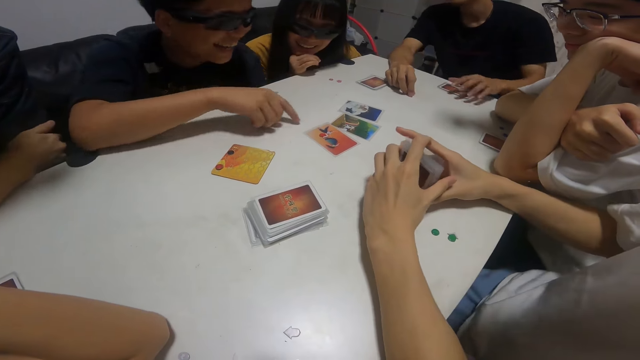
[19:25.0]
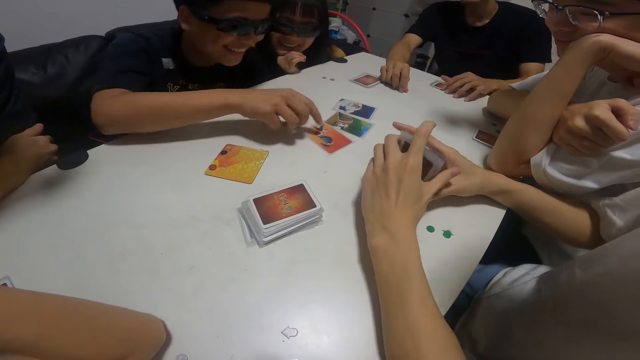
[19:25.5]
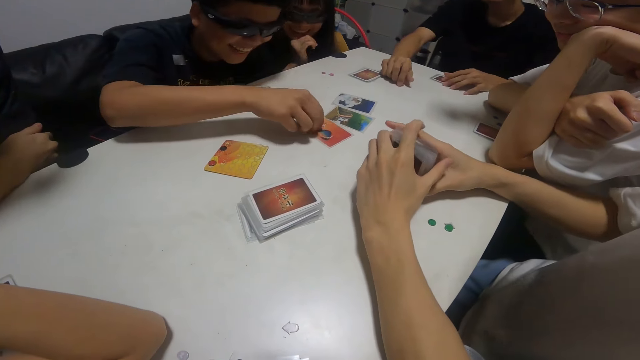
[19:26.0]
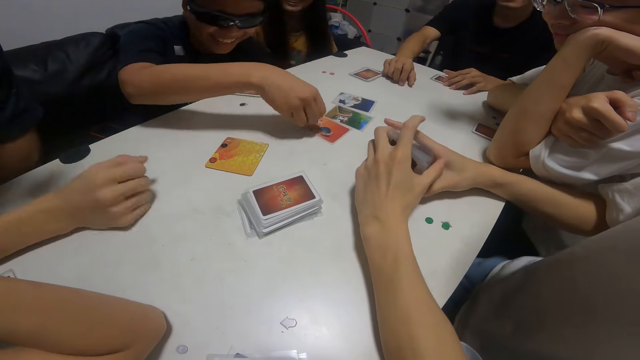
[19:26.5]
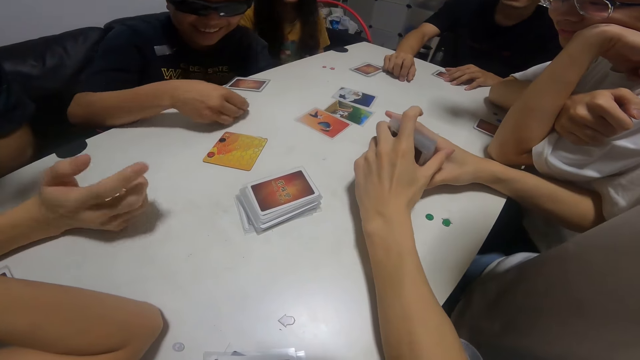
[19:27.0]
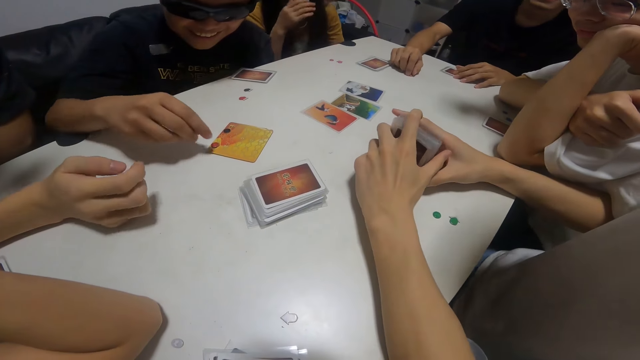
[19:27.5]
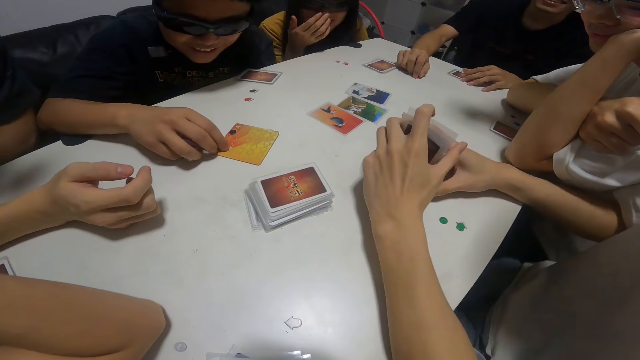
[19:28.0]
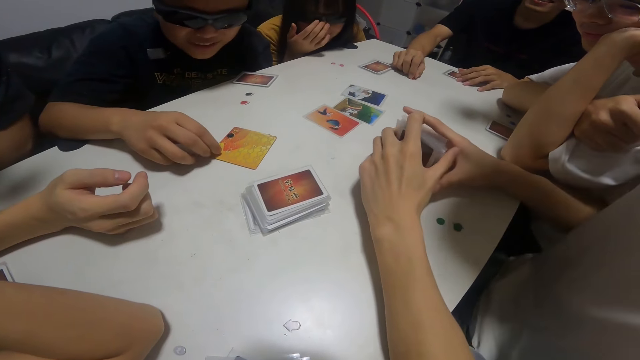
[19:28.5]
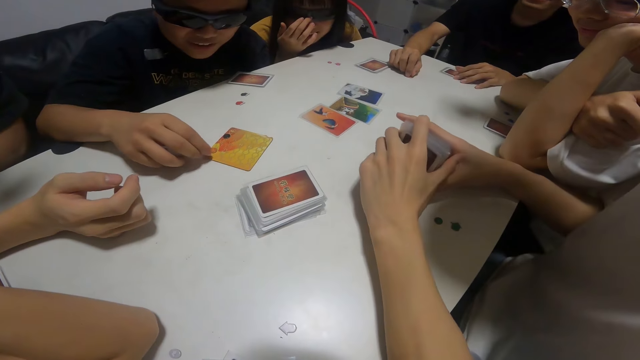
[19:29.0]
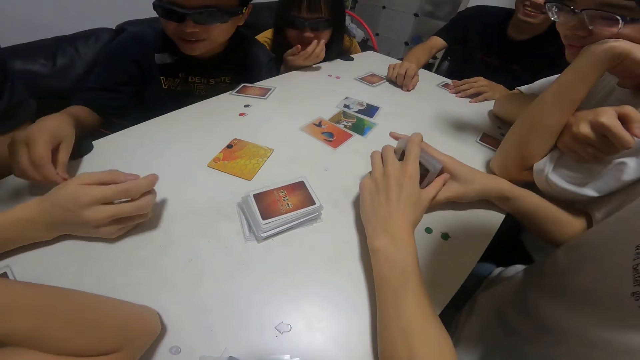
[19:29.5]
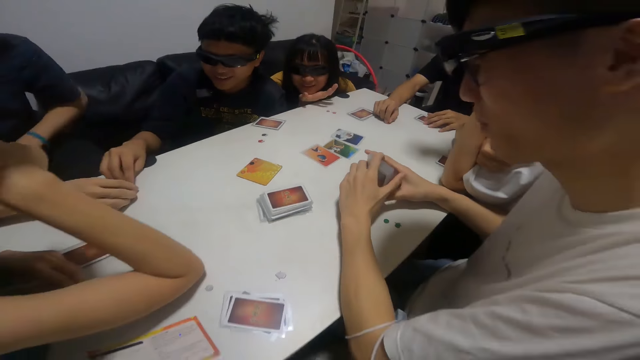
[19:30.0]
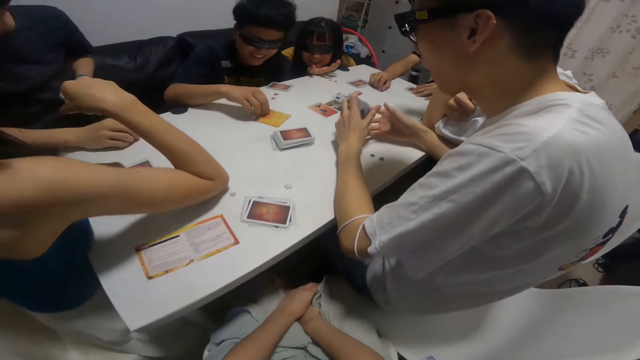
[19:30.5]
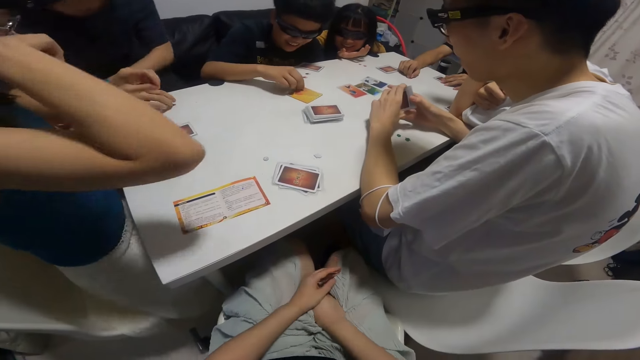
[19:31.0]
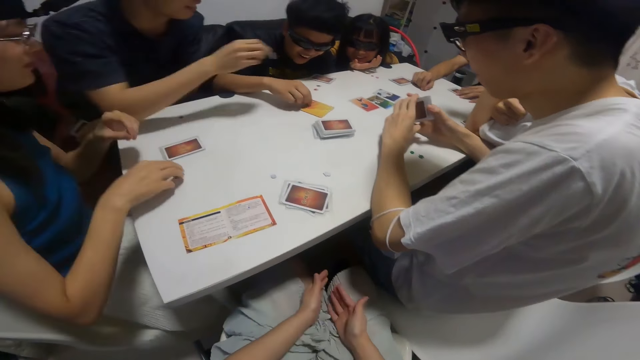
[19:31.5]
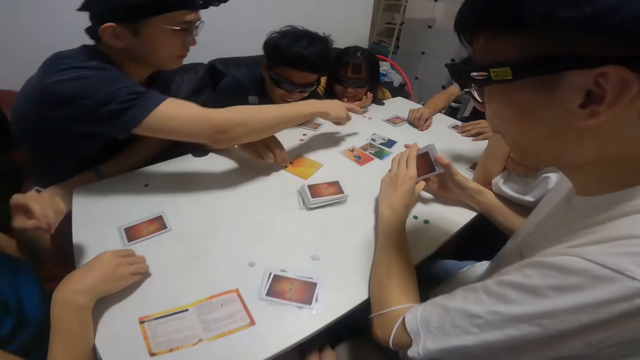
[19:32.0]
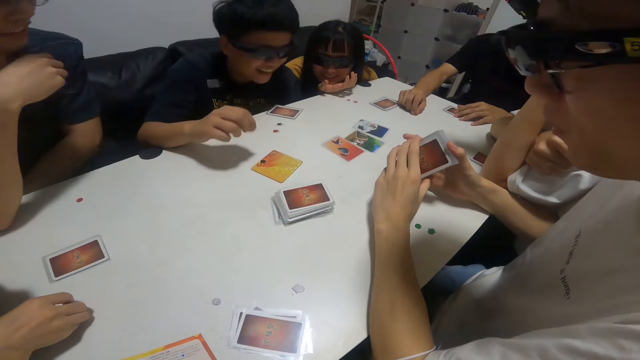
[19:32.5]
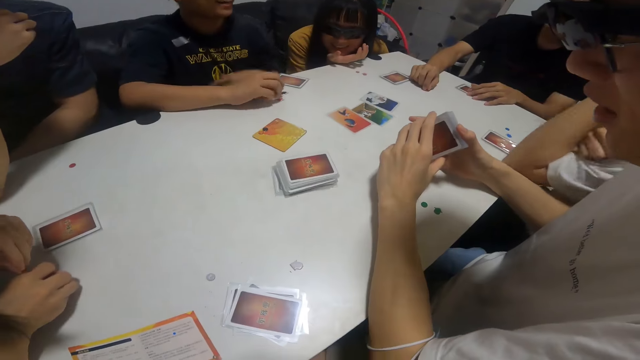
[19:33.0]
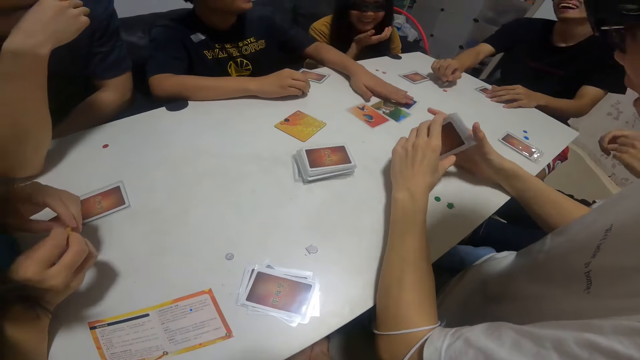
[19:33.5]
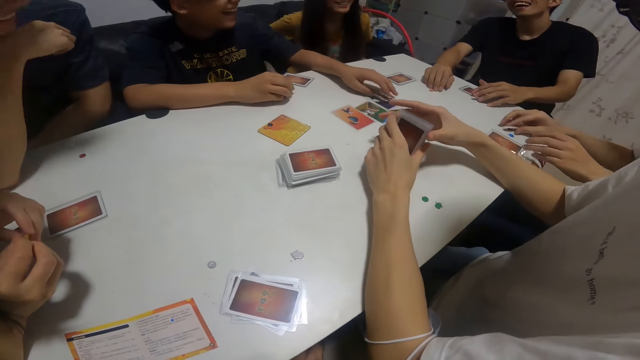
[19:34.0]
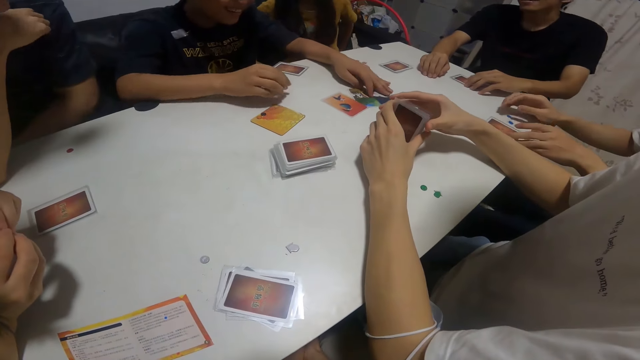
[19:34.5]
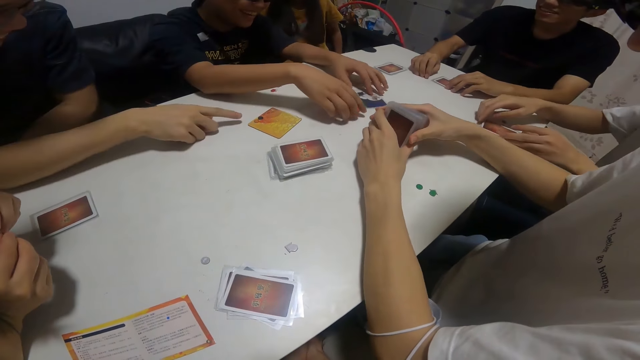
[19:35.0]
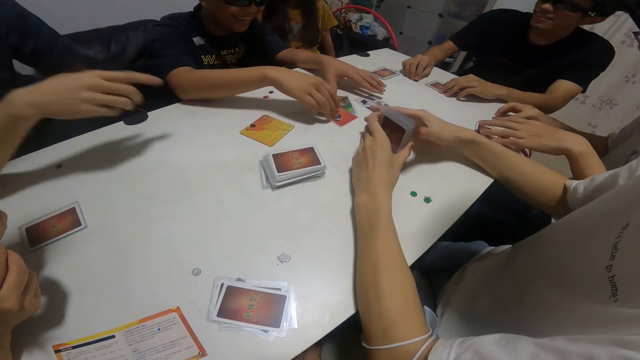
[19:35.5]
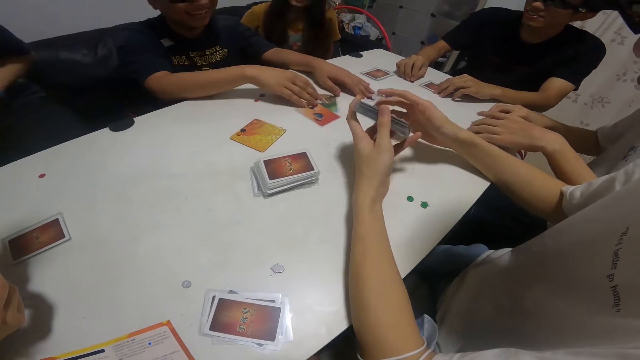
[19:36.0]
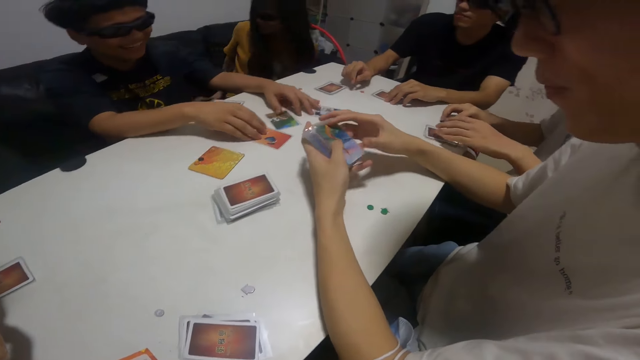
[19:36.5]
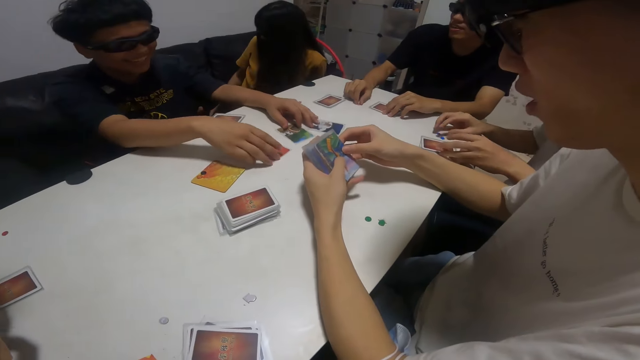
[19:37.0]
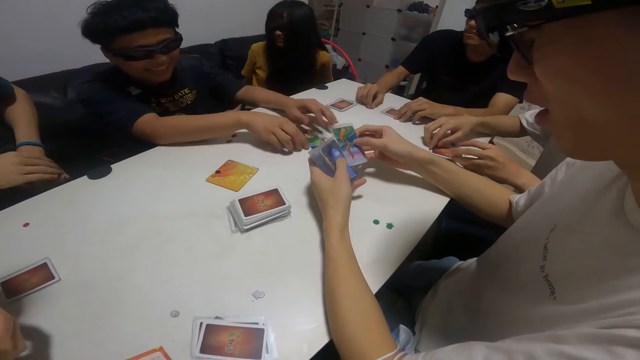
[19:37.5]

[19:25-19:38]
A man bangs the cards on the table. A boy removes a sticker from a card with his right hand. Another man places his left hand on the cards on the table. Another man points at the card. The boy places his left hand on the card on the table. The first man touches the cards. The boy sorts some cards on the table with his hands. Another man places both his hands on the cards on the table.

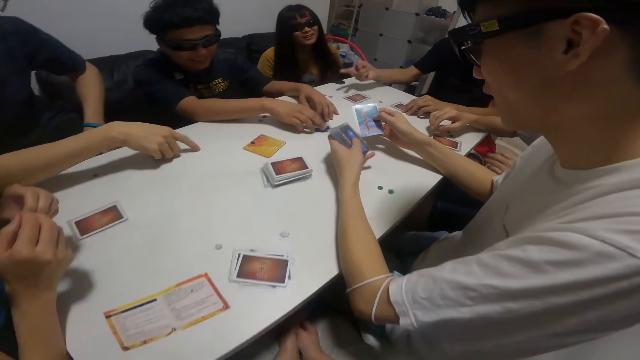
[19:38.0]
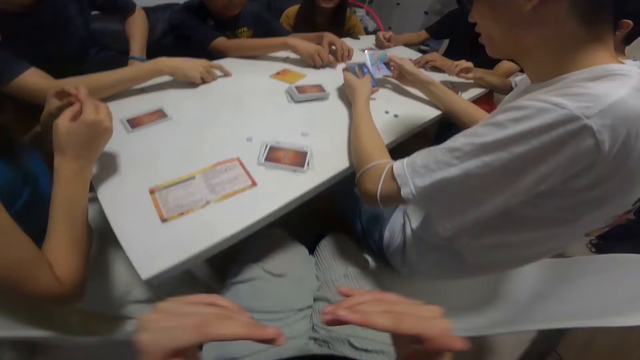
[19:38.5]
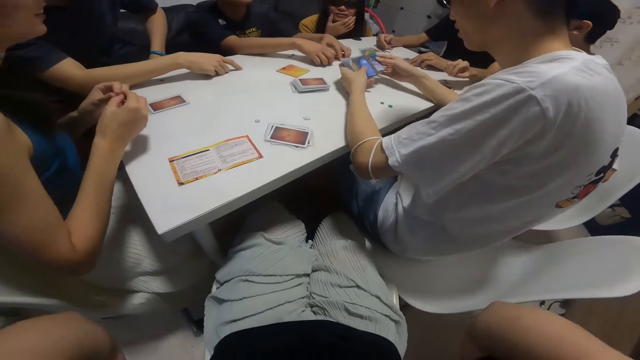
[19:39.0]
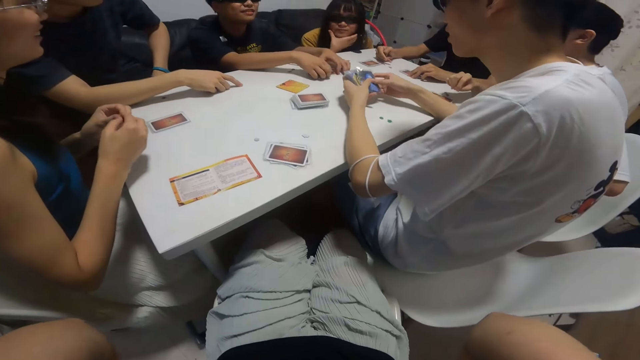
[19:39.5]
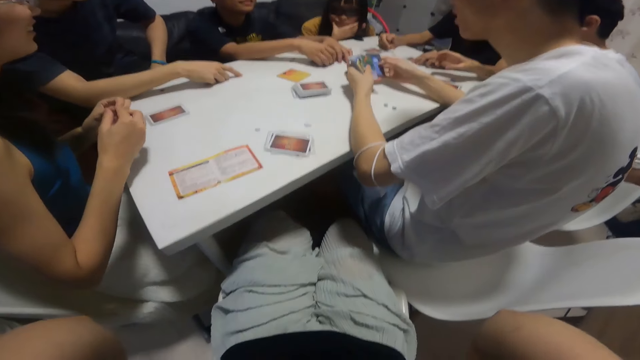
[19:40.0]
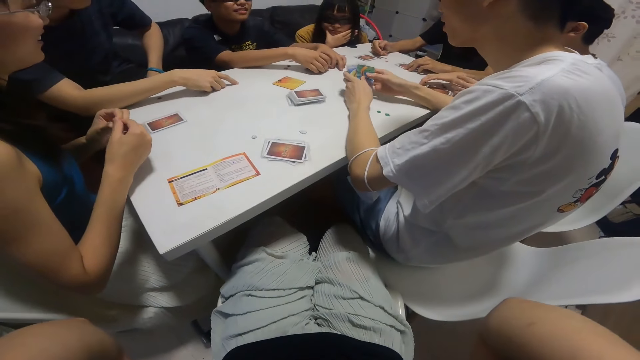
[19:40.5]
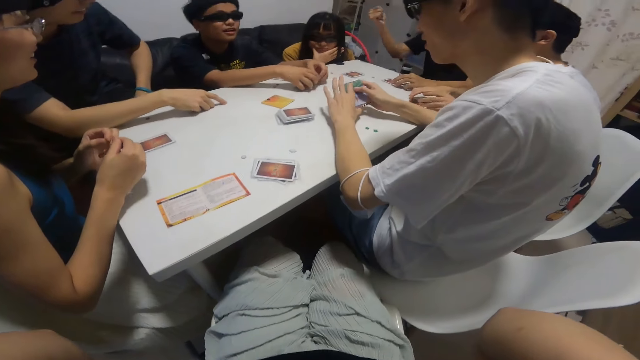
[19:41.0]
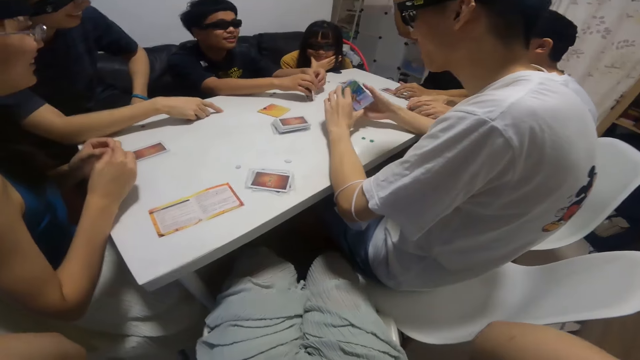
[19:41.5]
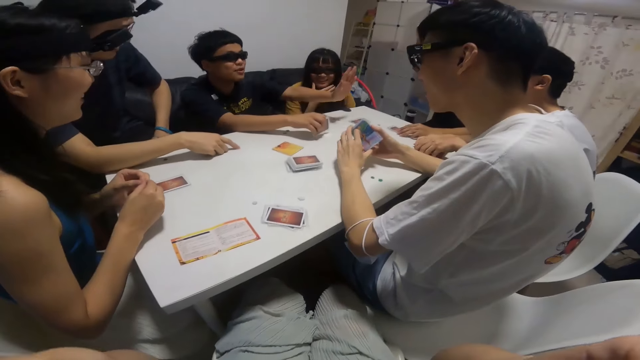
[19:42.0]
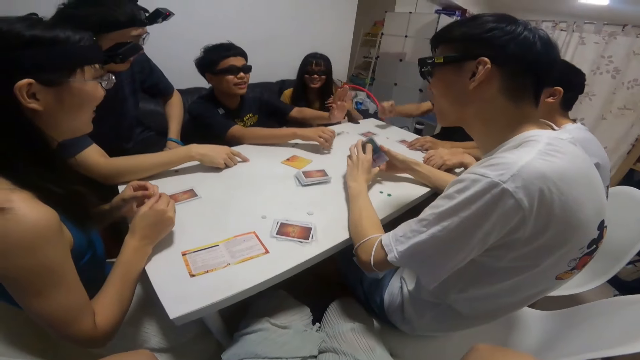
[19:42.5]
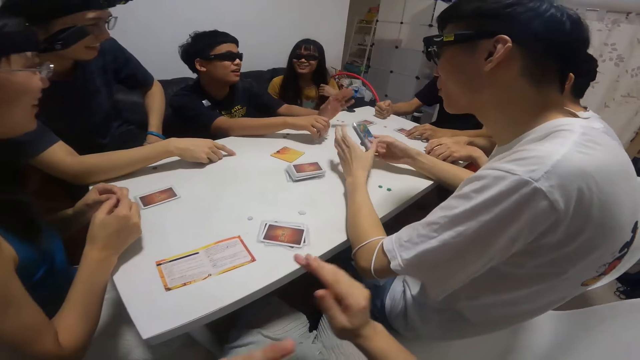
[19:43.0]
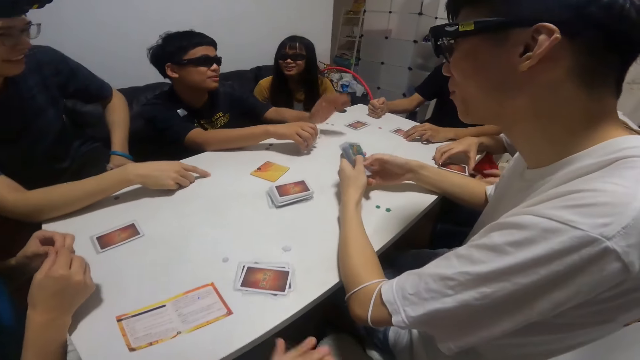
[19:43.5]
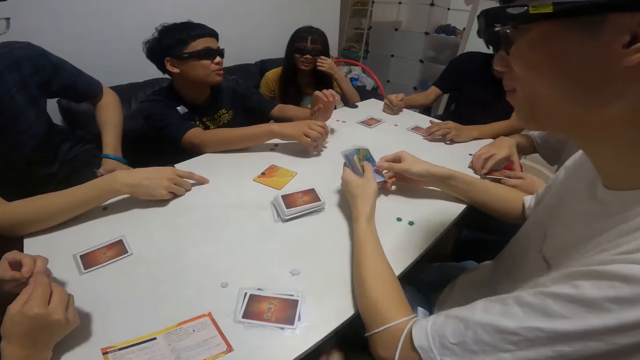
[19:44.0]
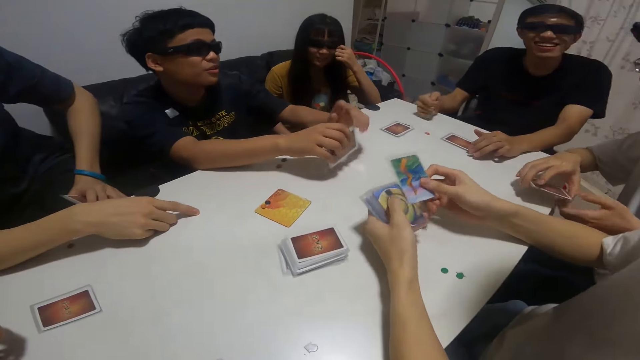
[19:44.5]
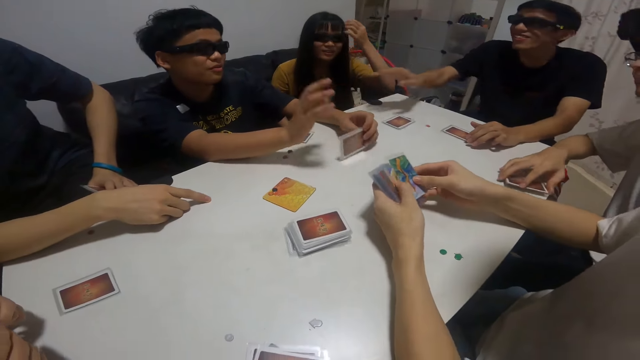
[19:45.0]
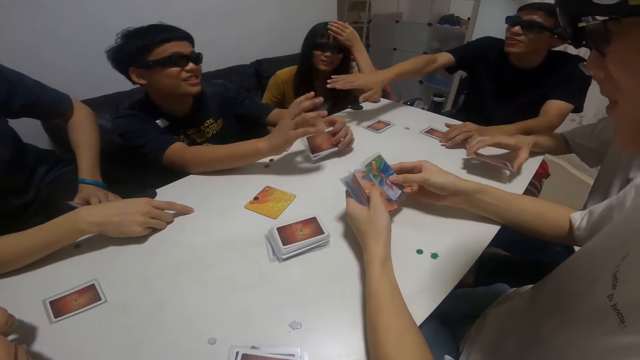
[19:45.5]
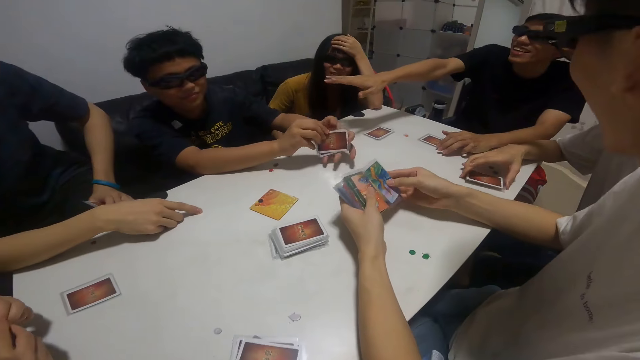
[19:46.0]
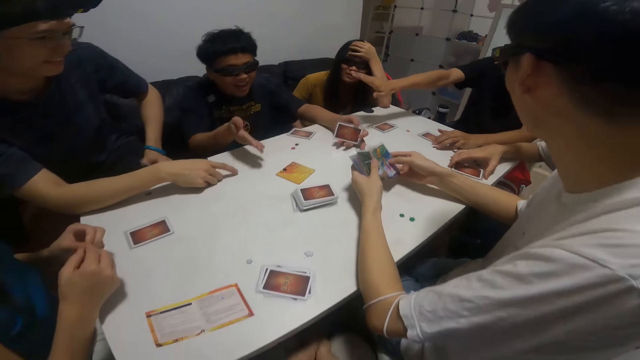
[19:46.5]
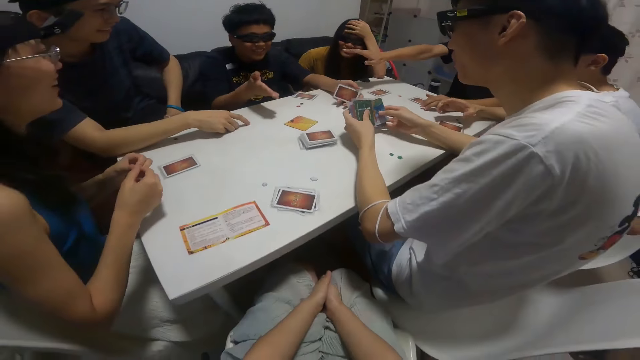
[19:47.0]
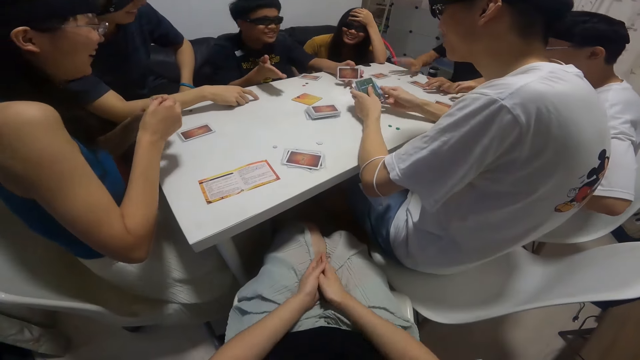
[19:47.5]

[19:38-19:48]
A woman touches her fingers. The camera wearer adjusts a camera on his head with both hands. A man makes a comment and raises his right hand. A boy interacts with another boy. Another man straightens his hands. The first boy makes hand gestures. The camera wearer drops both hands. The first boy places both hands on the cards. Another man shuffles some cards with both hands. The first man makes hand gestures and talks to the man who straightens his hands.
